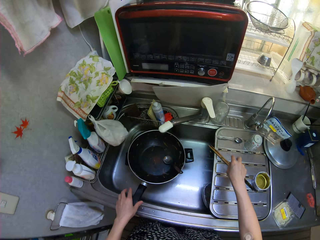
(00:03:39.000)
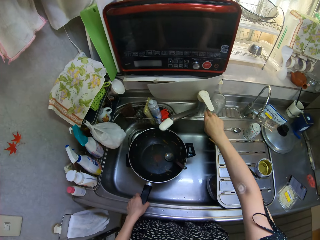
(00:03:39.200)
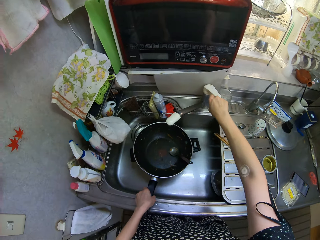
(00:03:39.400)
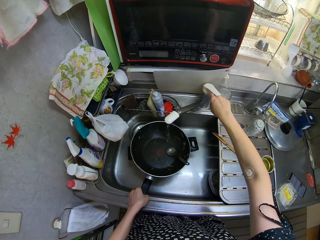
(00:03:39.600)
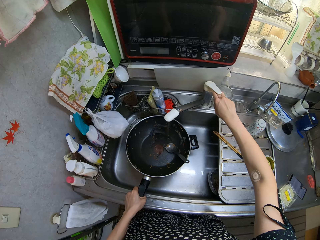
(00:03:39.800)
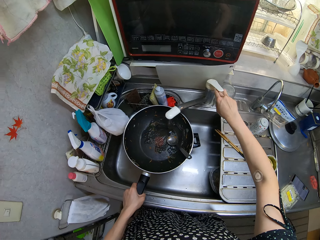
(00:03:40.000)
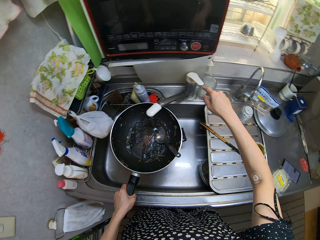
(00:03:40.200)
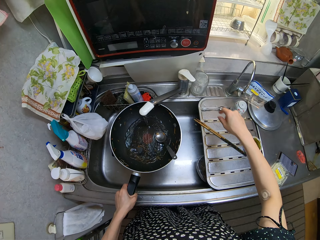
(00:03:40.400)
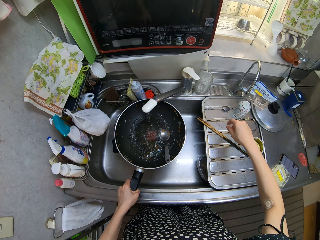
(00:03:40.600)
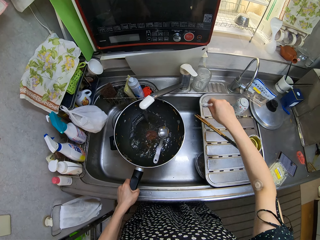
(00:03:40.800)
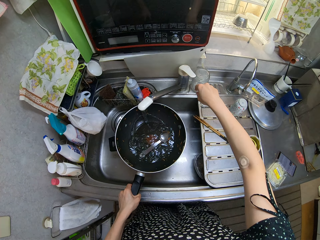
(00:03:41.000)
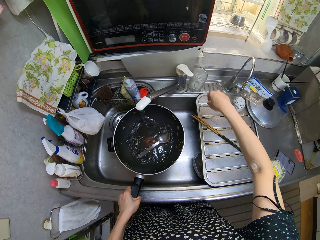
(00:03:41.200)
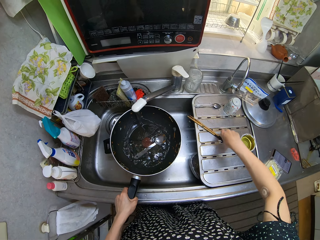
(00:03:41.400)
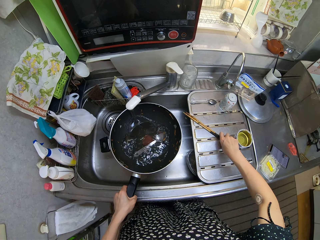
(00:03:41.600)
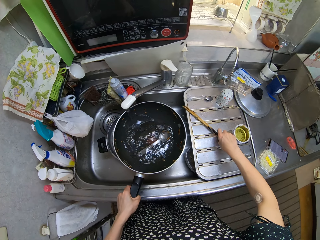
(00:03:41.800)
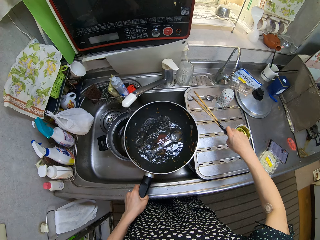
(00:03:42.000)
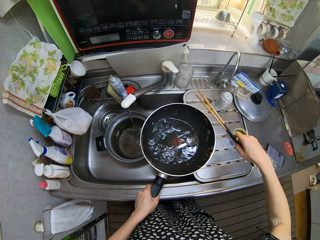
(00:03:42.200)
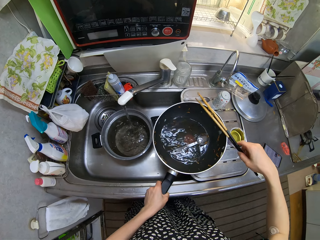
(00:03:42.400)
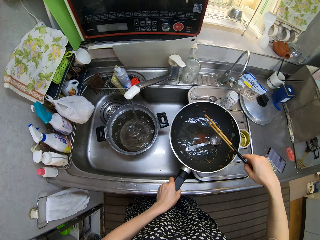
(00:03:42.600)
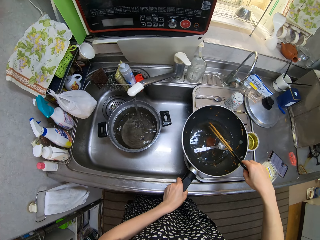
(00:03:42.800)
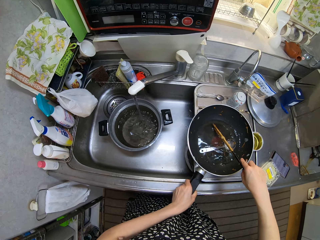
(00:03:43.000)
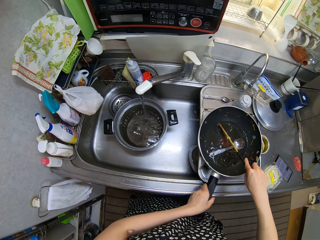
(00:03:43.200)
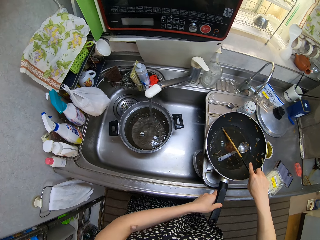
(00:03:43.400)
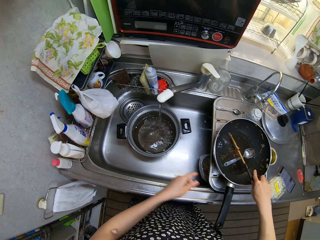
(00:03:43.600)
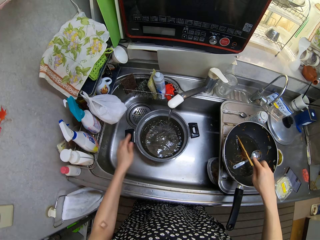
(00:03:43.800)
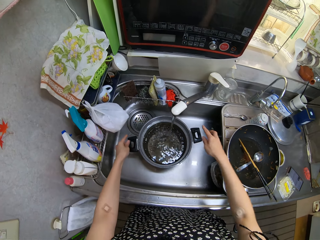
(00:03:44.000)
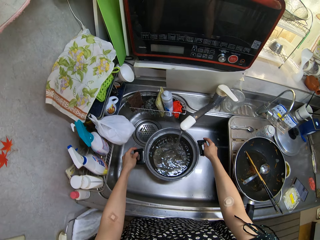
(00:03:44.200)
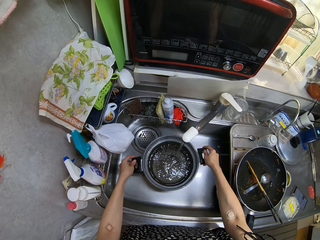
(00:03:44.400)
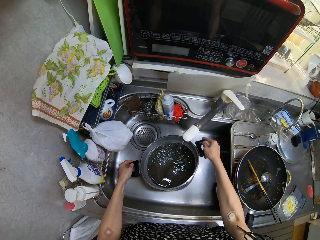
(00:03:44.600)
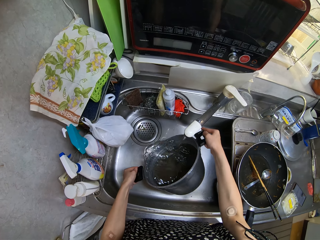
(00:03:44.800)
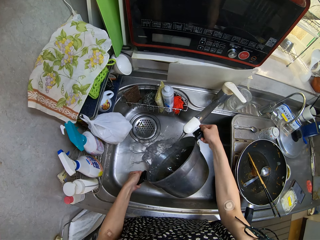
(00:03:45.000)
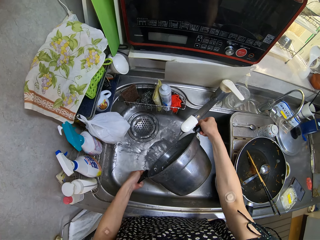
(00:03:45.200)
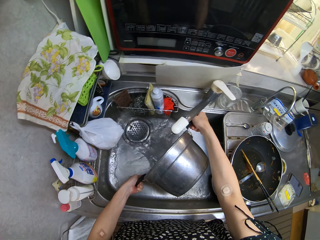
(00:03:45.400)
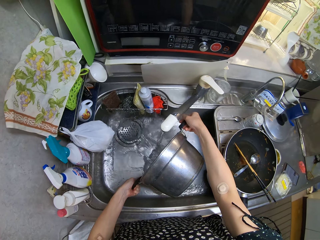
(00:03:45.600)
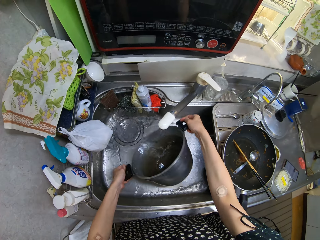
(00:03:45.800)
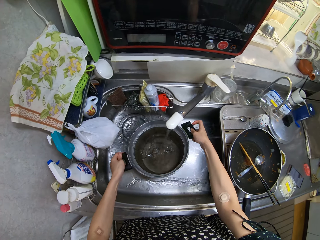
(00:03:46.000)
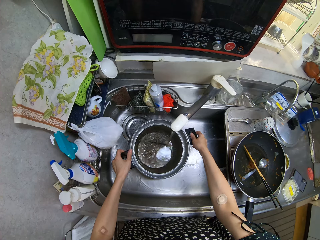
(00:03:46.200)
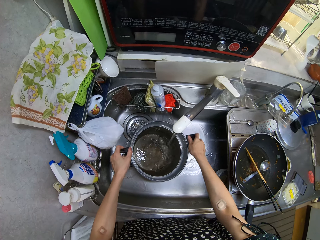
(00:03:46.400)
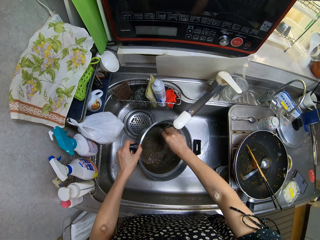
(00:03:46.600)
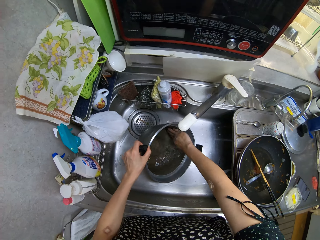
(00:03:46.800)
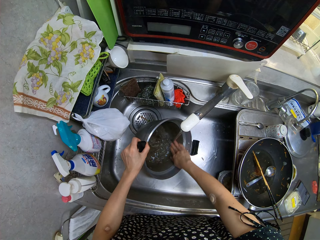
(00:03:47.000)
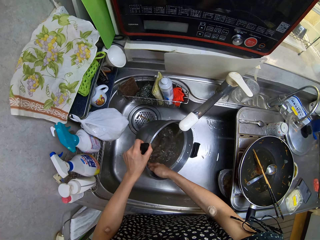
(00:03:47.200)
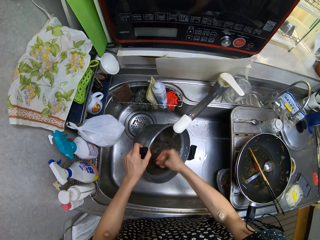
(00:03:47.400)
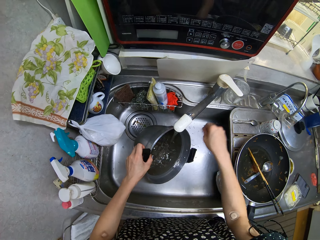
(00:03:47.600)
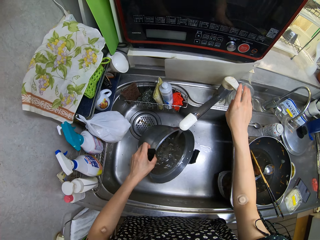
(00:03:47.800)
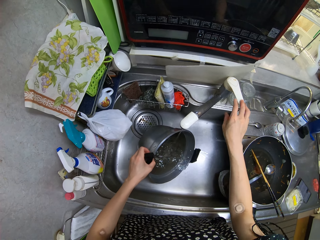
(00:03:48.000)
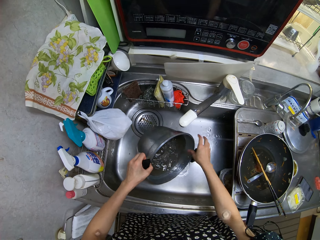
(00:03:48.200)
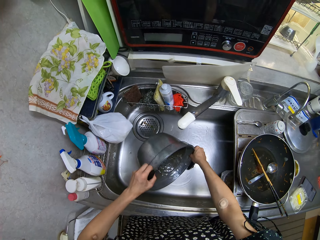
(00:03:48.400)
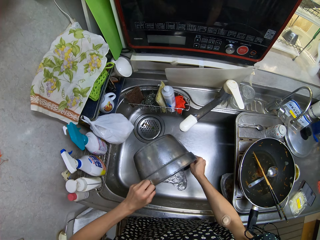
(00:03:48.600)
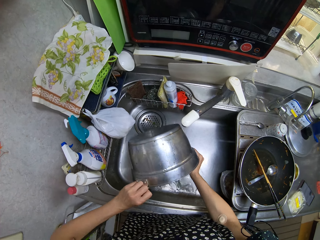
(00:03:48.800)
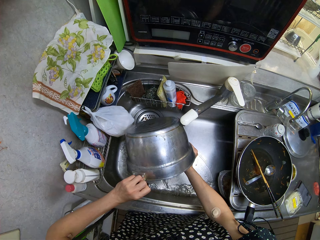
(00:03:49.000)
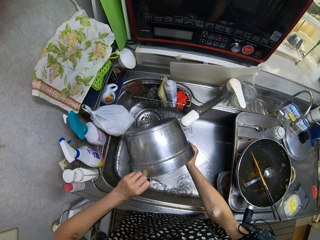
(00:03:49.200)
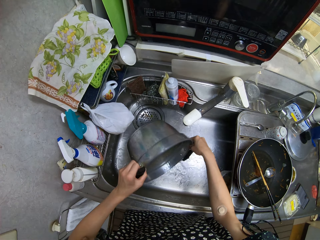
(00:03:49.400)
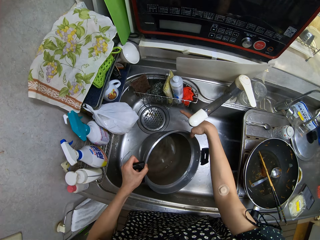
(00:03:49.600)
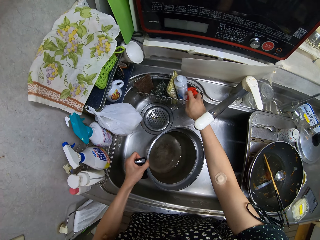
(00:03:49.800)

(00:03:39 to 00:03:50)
The camera wearer adjusts the chopsticks on the sink with his right hand. He picks the frying pan from the sink with his left hand. He turns on the sink faucet with his right hand. He picks the chopsticks from the sink with his right hand. He fetches water to the cooking pan. He drops the frying pan on the sink with his left hand. He drops the chopsticks in the frying pan with his right hand. He pours out water from the pot in the sink into the sink. He places the pot in the sink with his hands. He rinses the pot with his right hand in the sink. He turns off the sink faucet with his right hand. He pours out water from the pot into the sink.

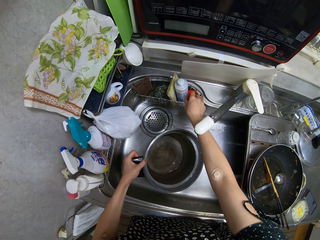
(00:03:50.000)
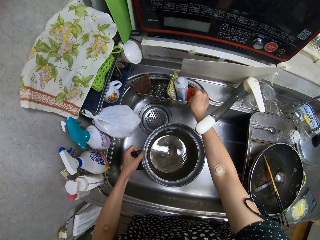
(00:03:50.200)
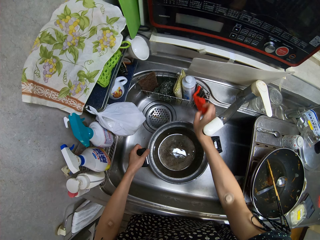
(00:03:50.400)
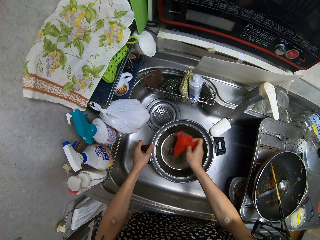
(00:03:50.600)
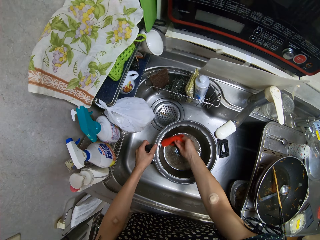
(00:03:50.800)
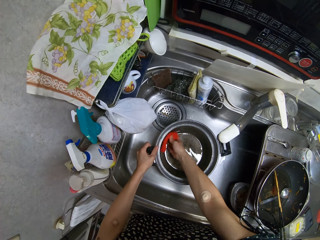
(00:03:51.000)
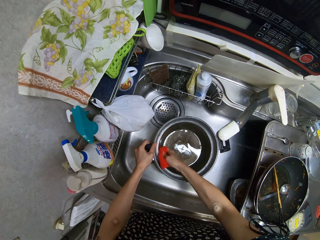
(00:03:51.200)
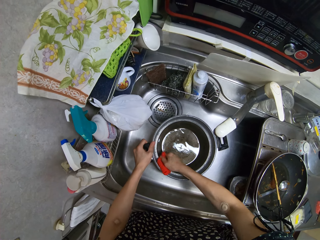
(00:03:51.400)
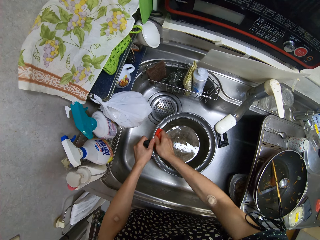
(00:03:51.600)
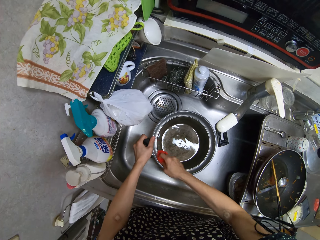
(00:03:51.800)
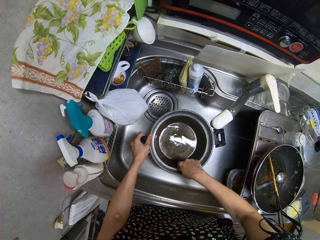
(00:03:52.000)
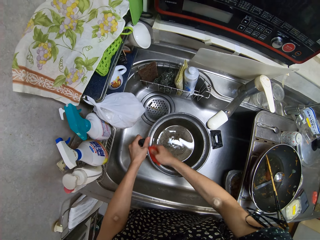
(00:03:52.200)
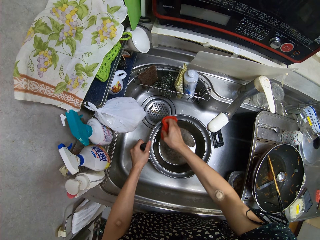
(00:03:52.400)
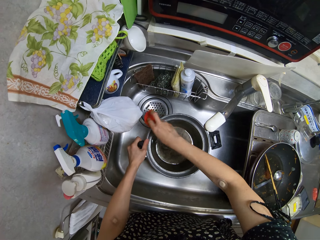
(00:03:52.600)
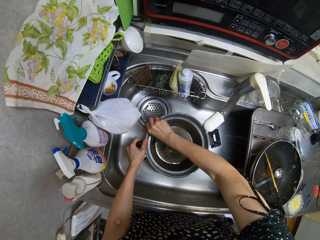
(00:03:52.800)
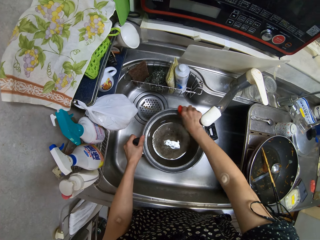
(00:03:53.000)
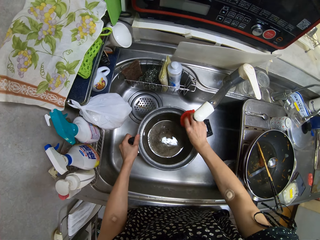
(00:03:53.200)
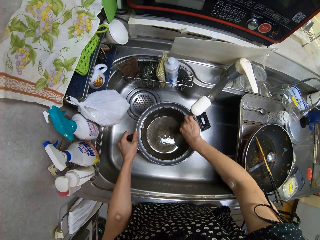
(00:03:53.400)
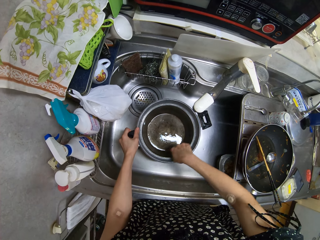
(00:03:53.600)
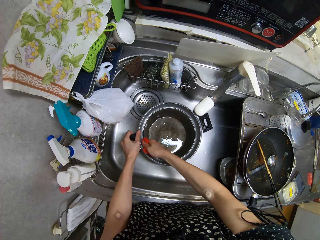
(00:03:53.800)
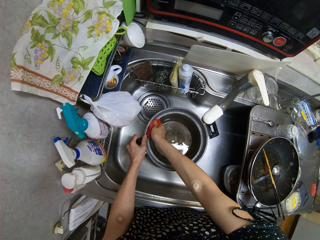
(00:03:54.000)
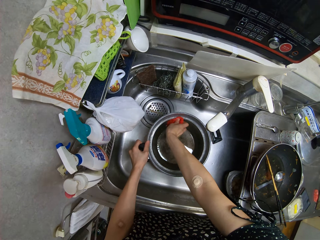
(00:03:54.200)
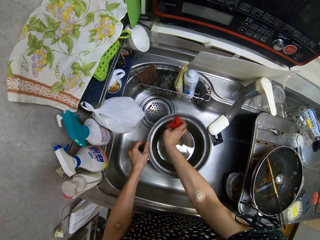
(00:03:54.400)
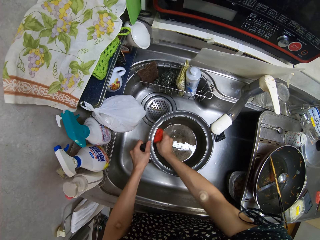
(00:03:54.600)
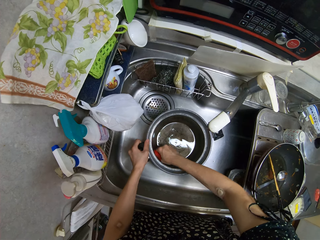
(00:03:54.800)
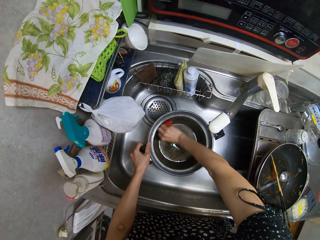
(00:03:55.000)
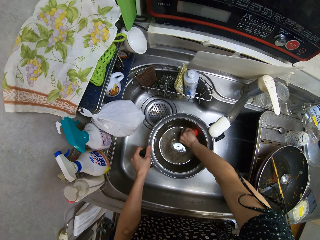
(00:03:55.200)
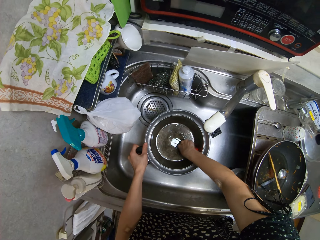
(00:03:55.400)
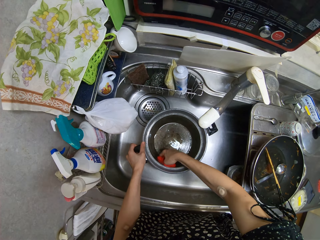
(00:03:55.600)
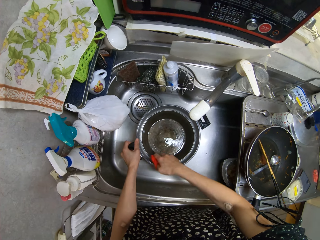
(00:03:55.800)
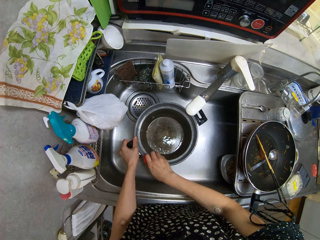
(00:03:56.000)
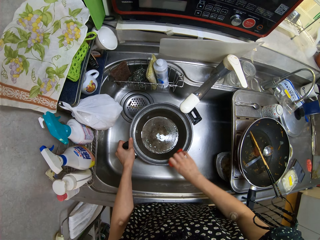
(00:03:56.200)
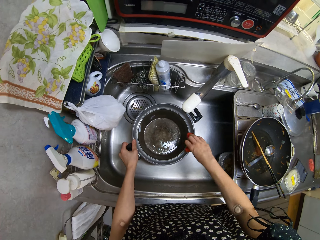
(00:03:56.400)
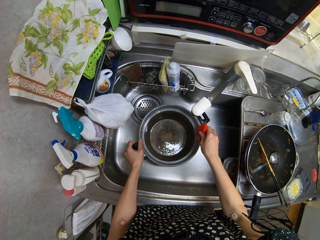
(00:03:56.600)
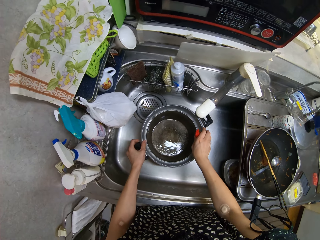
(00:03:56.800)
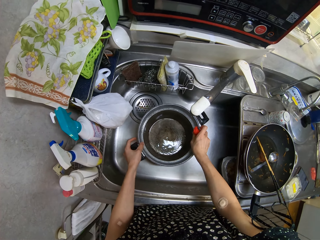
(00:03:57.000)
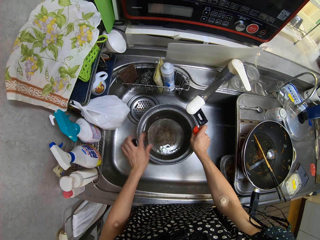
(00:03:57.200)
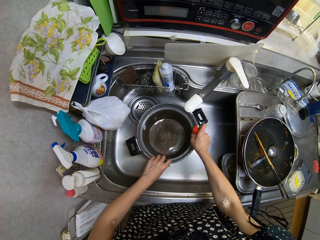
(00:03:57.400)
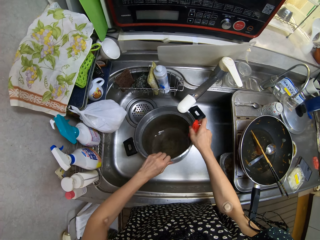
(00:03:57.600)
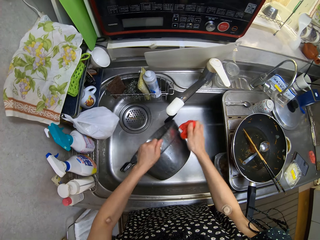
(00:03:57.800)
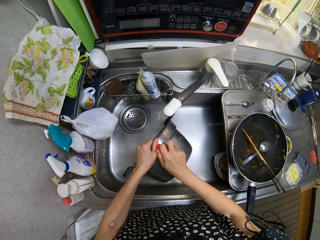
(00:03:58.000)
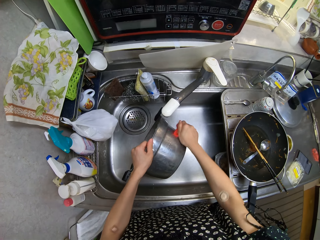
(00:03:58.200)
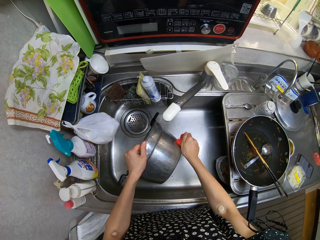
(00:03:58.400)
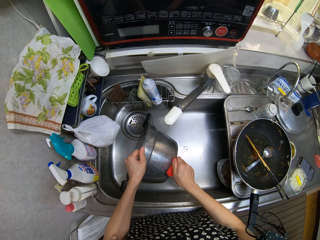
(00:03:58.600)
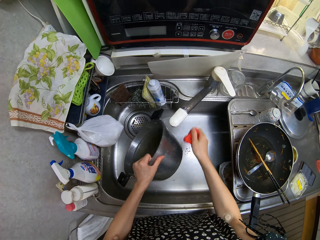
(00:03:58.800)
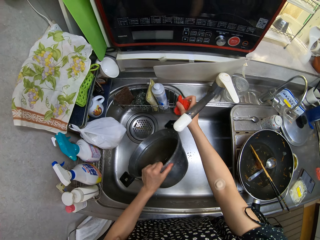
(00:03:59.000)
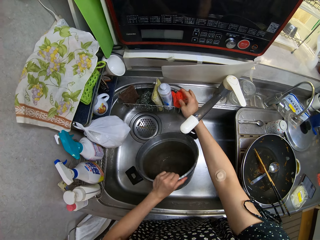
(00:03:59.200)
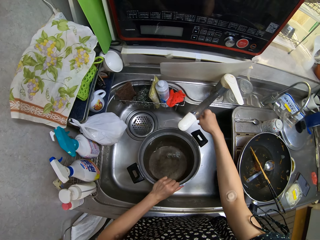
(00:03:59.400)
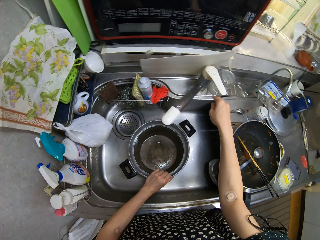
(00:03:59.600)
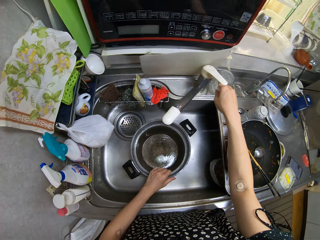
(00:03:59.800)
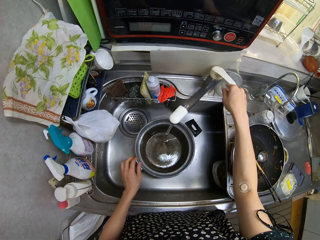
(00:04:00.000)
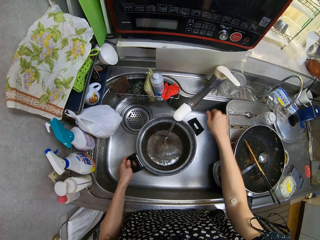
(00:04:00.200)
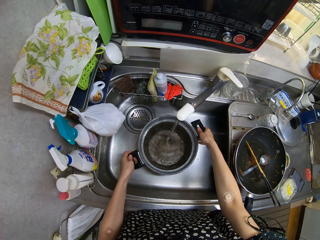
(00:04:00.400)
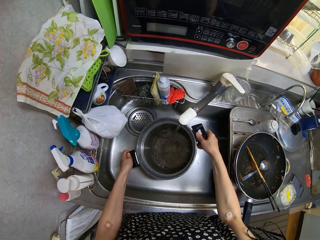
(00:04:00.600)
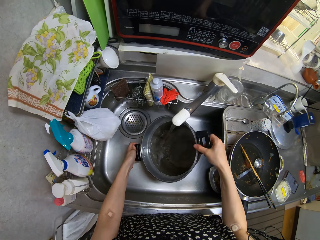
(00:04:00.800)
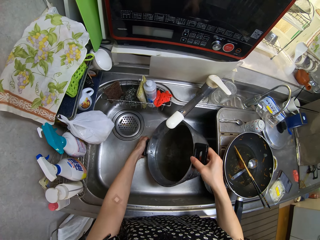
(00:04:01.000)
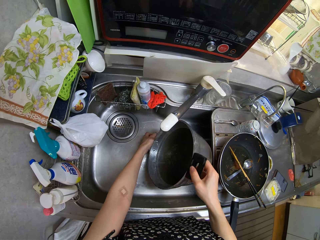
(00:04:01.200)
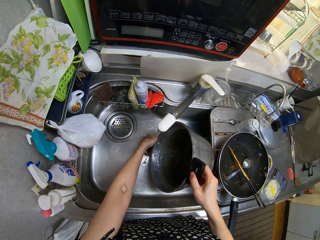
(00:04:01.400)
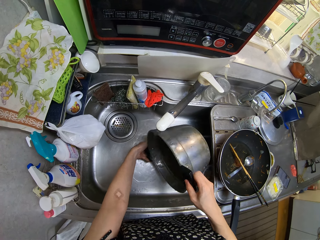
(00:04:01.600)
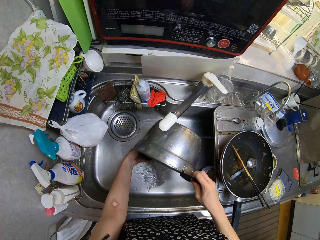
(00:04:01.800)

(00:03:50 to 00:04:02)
The camera wearer places the pot in the sink with his hands. He picks a sponge from the sink with his right hand. He washes the pot with the sponge in his right hand. He scrubs the cooking pot. He scrubs the cooking pot again. He drops the sponge in the sink with his right hand. He turns on the sink faucet with his right hand. He rinses the pot in the sink.
